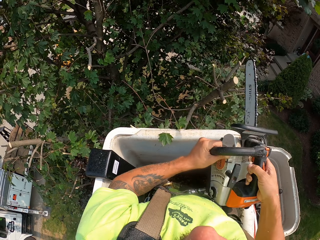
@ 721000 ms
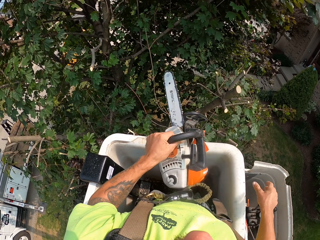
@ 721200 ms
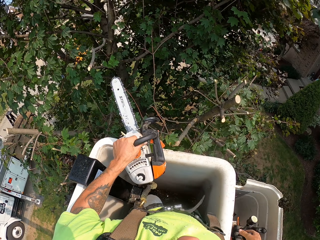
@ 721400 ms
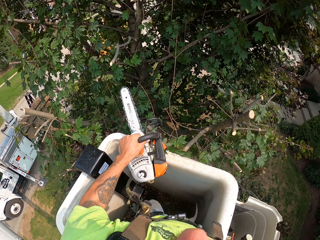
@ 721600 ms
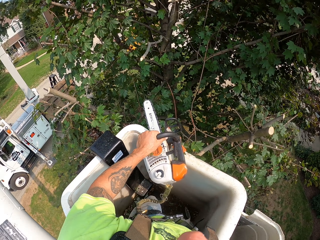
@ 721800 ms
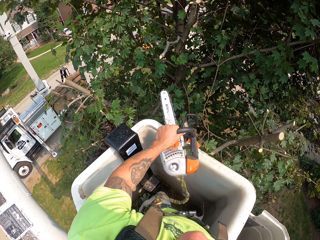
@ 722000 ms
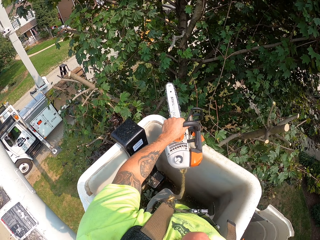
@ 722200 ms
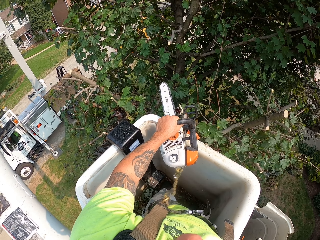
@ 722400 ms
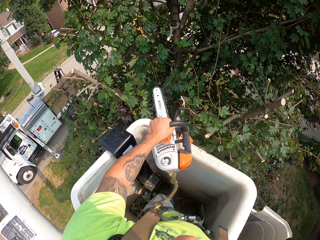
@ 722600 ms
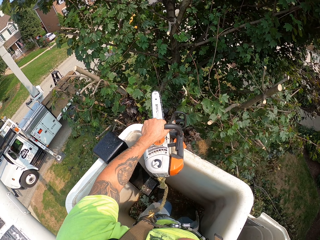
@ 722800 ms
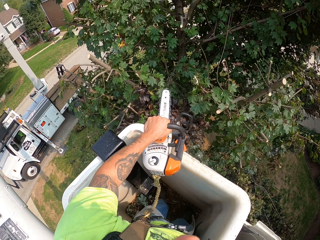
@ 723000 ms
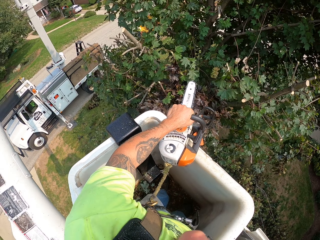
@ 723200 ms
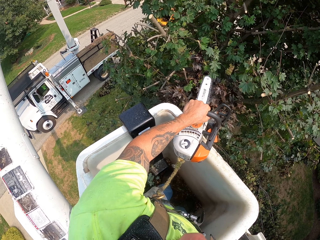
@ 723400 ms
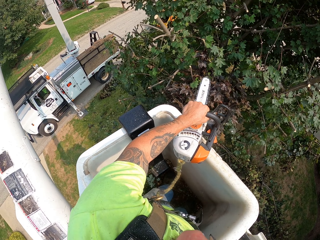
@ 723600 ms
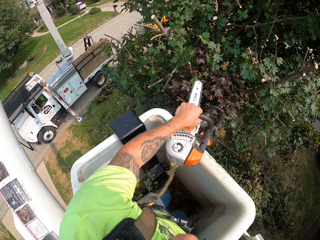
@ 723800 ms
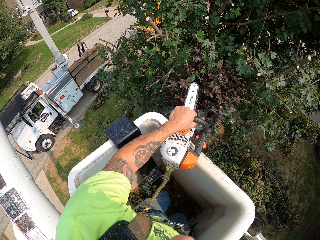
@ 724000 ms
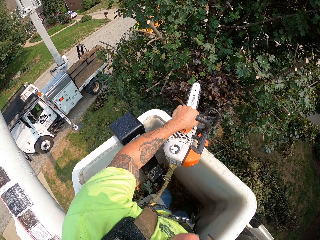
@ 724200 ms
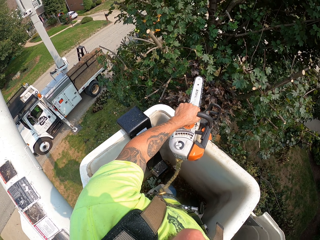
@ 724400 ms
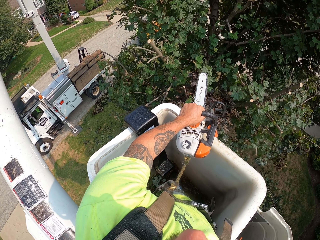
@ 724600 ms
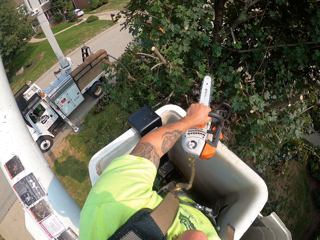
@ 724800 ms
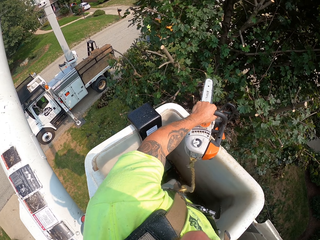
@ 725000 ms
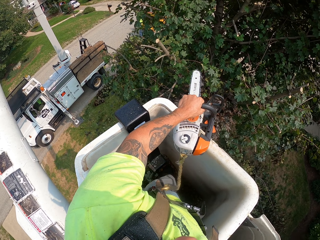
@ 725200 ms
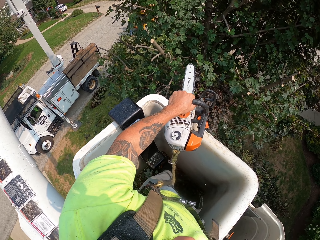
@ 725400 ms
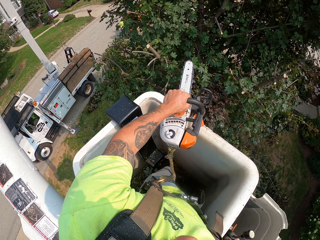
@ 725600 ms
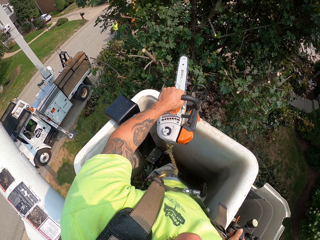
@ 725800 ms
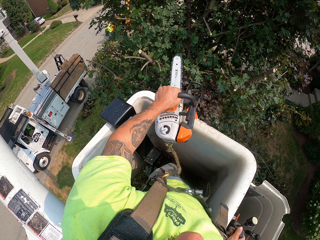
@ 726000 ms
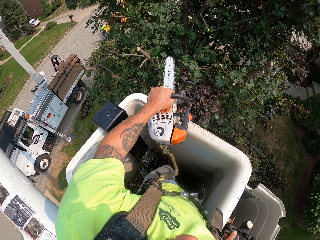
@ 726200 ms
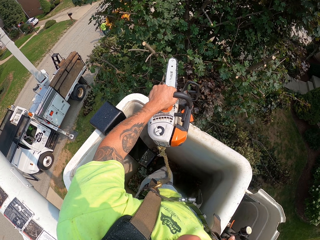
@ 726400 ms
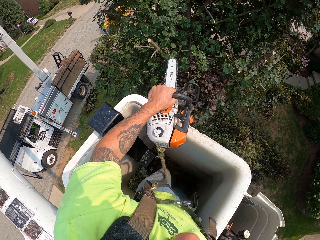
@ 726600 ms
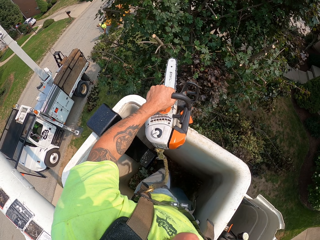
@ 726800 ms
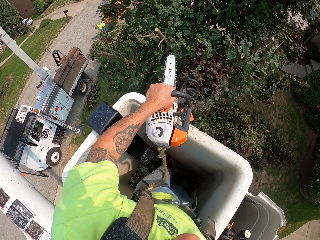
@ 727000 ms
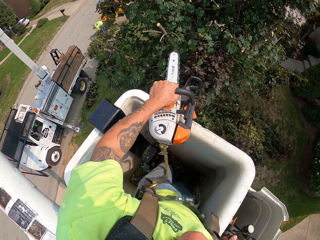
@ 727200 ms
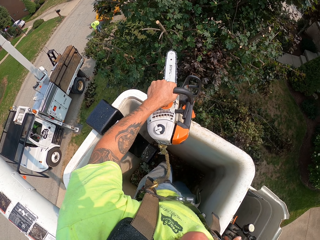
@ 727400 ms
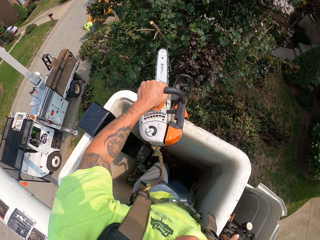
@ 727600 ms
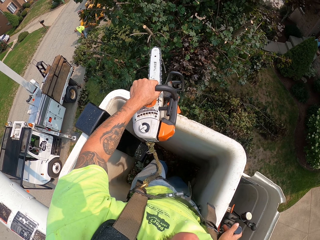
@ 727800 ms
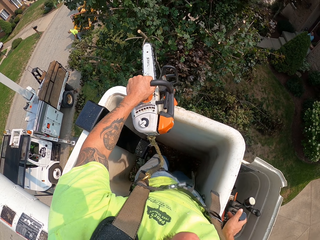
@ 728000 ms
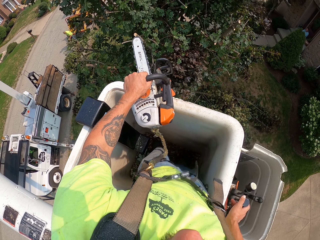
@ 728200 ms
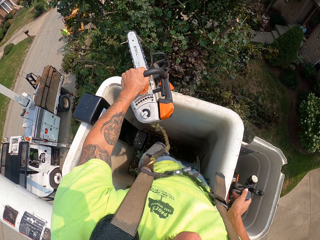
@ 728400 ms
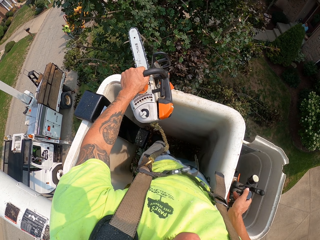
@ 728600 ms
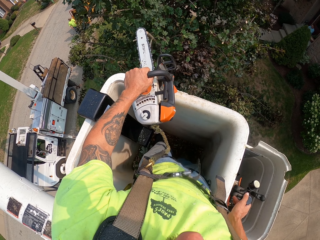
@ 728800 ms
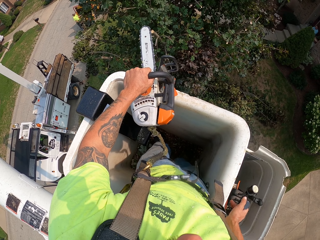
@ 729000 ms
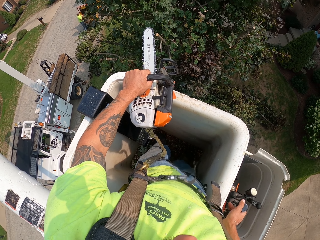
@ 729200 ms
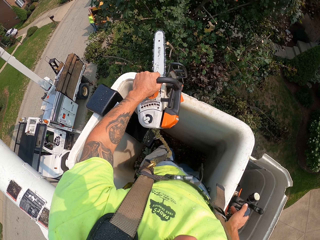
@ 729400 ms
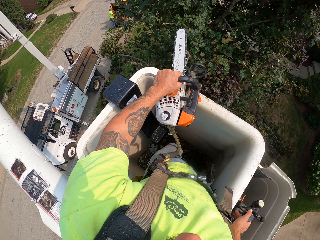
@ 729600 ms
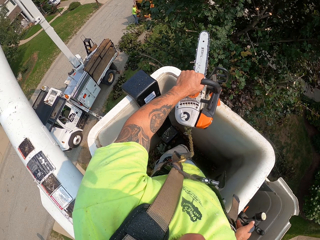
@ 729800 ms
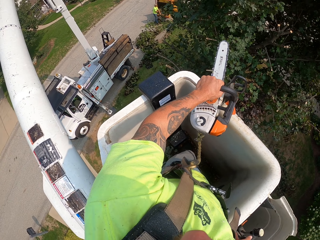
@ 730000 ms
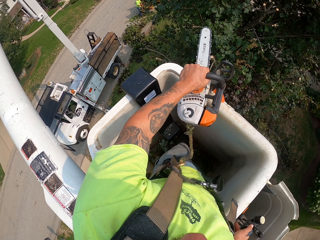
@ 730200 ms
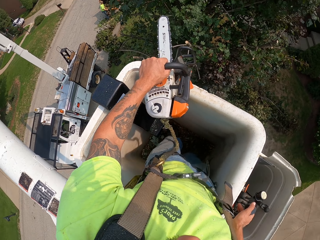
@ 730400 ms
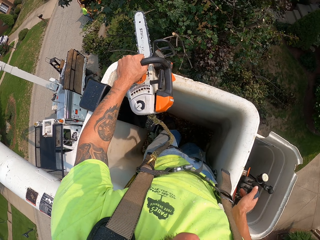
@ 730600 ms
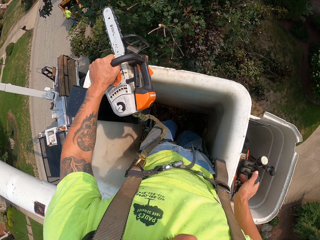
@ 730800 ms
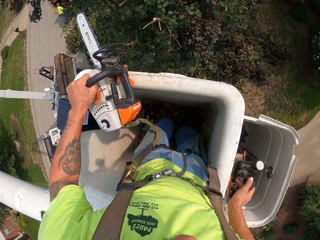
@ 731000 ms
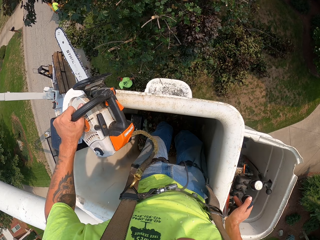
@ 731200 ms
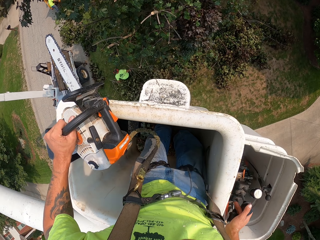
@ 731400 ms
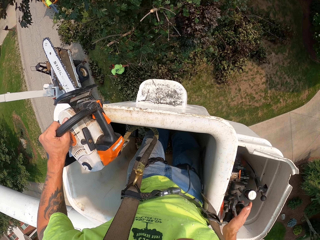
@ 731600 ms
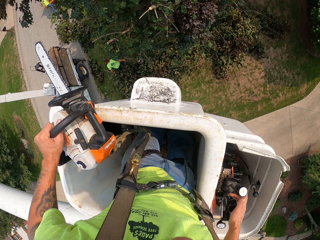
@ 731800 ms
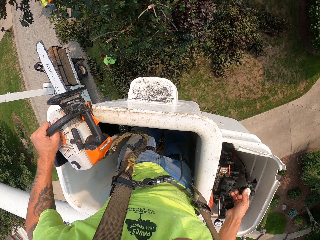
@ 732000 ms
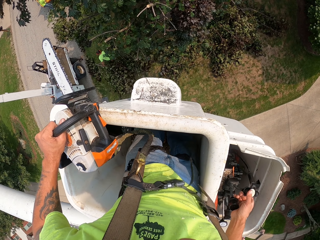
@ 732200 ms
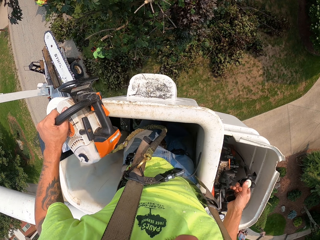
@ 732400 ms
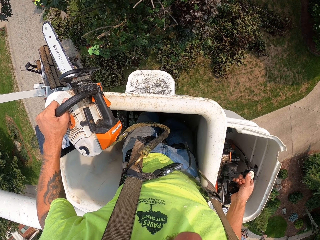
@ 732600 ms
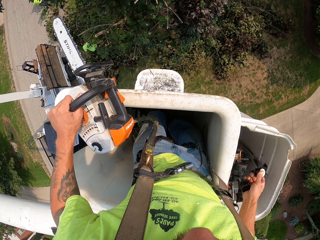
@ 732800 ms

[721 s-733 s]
The camera wearer transfers the chain saw to the left hand. He holds the chainsaw with his left hand. He operates the boom lift with his right hand.

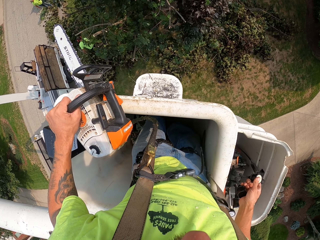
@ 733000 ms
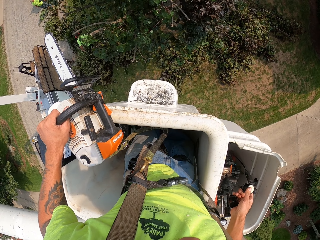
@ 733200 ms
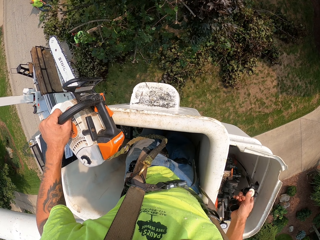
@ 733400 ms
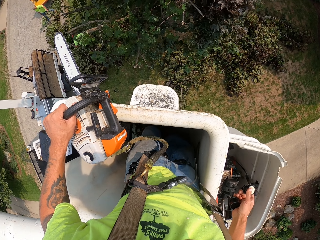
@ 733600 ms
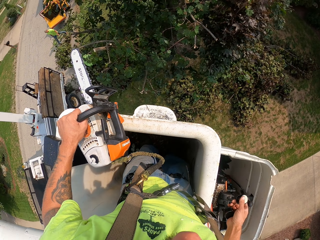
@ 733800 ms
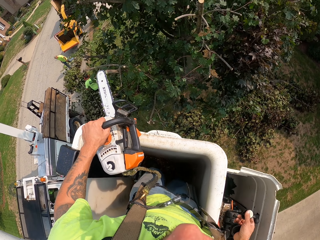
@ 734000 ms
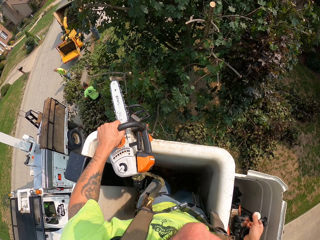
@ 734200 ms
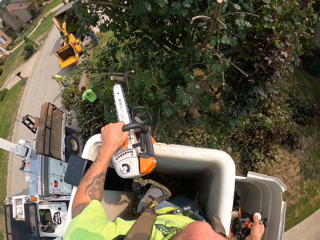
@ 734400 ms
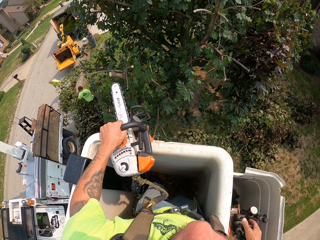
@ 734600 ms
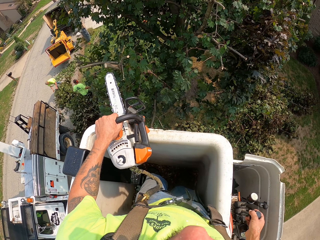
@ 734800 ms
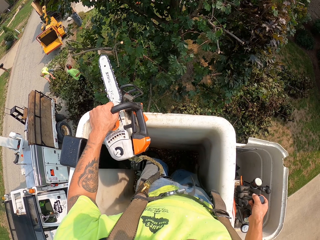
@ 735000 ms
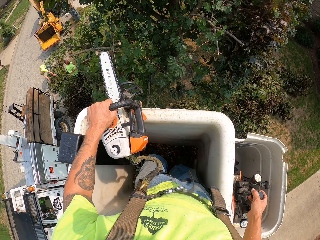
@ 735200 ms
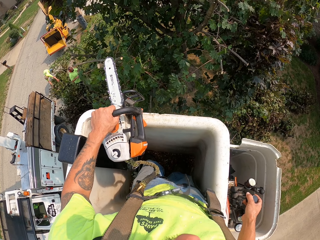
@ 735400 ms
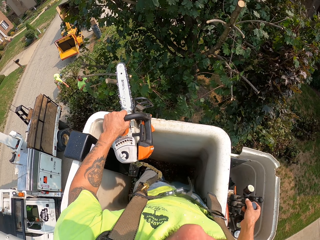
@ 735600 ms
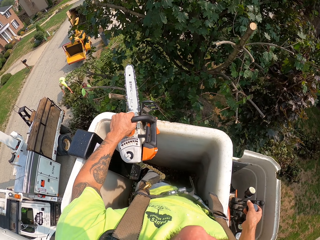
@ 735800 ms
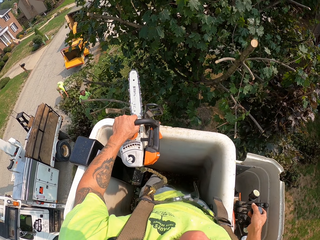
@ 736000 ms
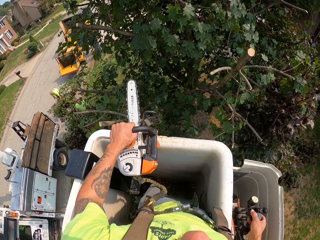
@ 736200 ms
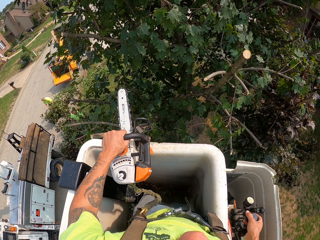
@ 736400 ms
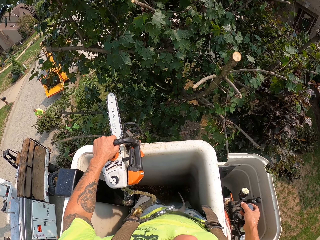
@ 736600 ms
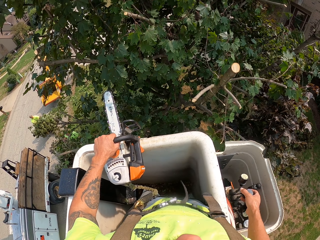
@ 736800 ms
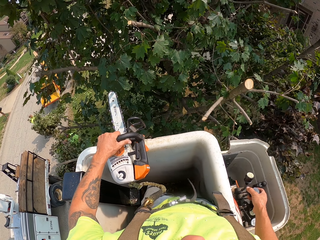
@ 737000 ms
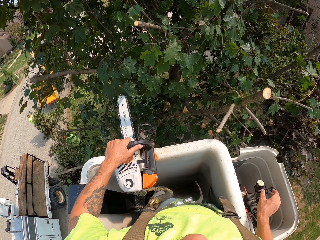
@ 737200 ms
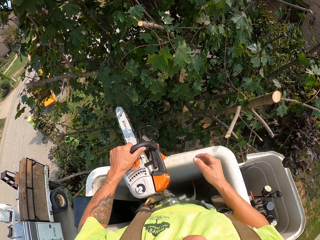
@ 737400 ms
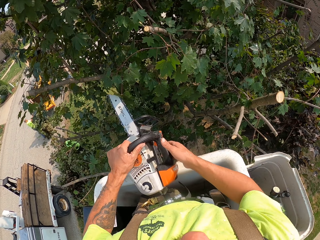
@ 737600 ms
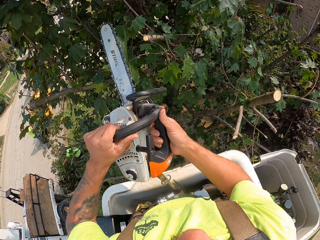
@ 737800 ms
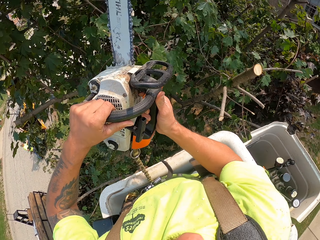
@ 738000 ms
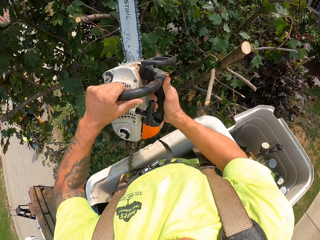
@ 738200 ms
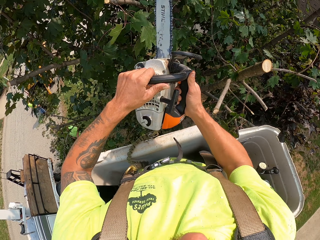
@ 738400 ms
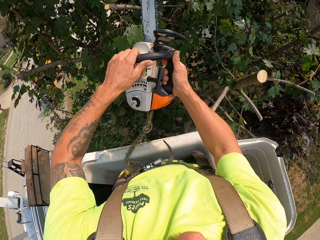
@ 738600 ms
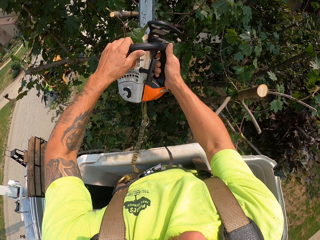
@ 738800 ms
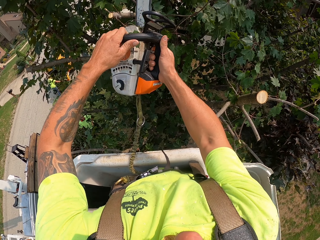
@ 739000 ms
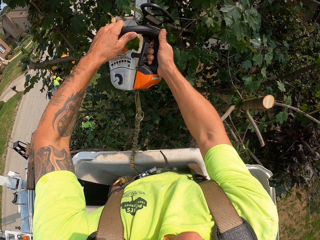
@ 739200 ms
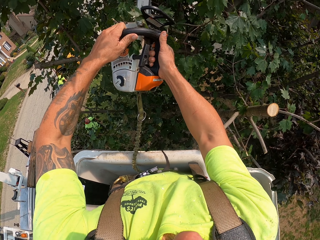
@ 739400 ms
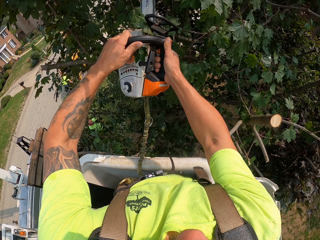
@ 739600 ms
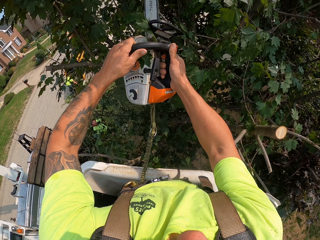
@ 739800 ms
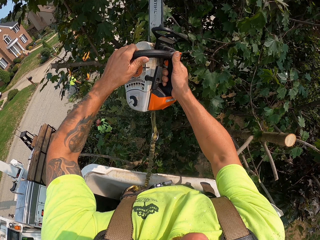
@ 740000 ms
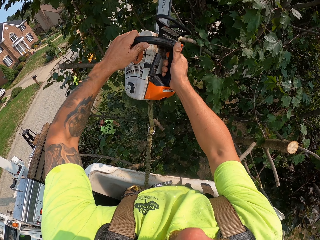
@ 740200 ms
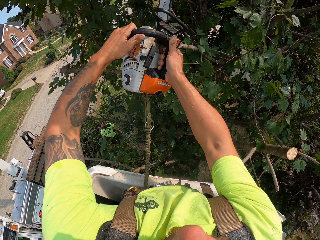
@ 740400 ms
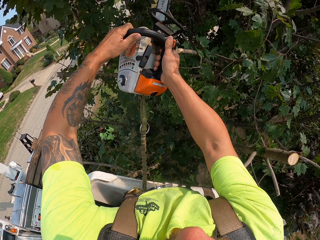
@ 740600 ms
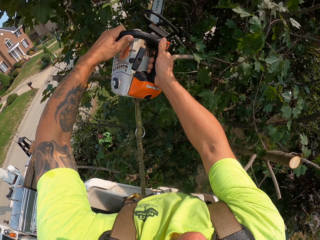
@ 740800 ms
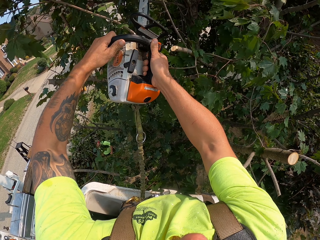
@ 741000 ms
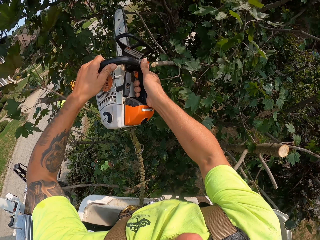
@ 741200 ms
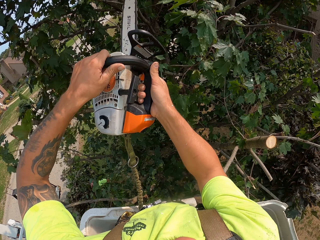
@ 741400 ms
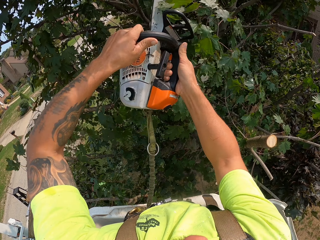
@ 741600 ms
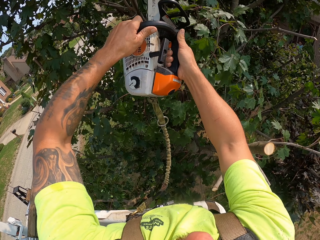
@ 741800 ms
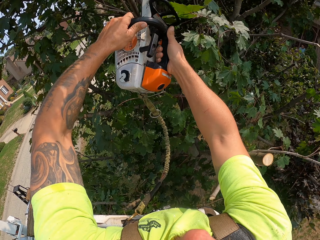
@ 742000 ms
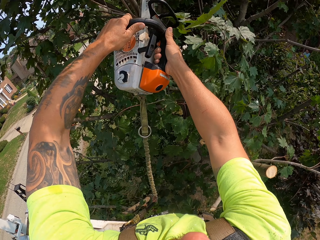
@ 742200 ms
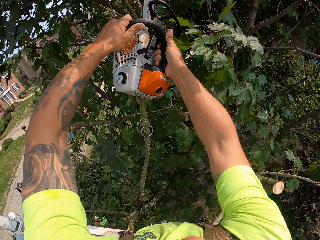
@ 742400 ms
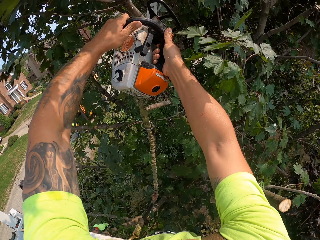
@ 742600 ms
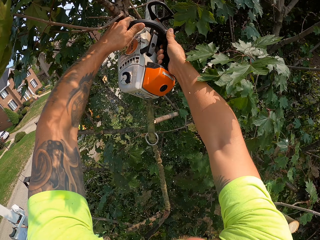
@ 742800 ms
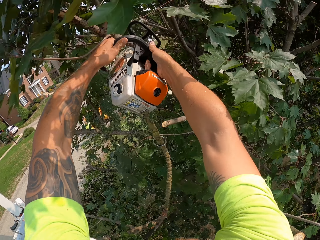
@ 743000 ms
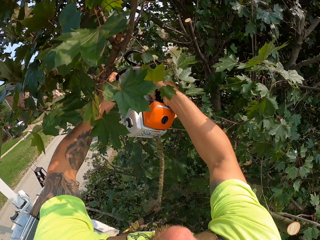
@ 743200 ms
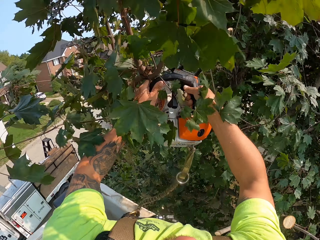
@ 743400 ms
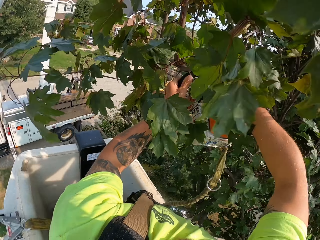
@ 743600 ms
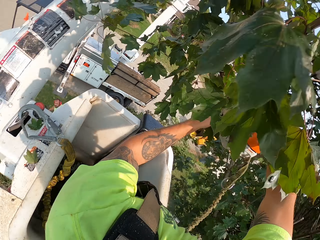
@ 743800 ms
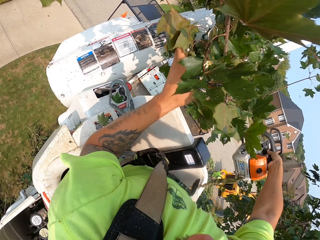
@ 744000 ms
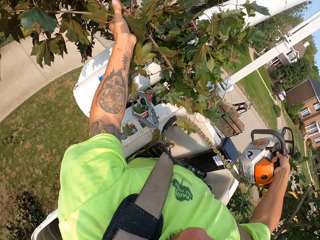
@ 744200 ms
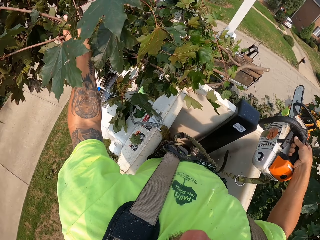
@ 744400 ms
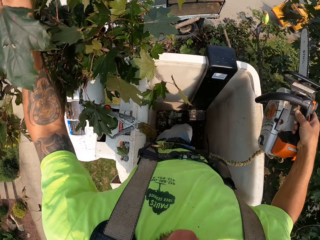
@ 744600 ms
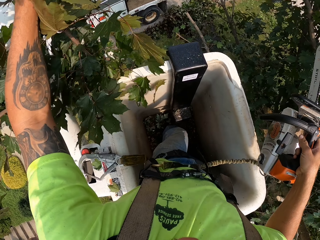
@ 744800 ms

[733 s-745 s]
The camera wearer cuts branches of the tree with the chainsaw with both his hands. He holds the tree branch.
